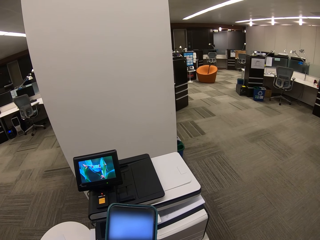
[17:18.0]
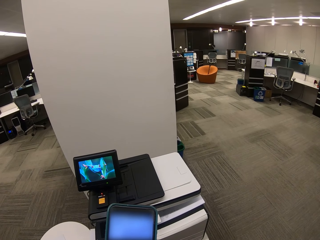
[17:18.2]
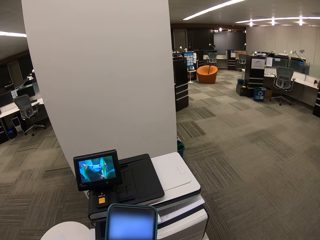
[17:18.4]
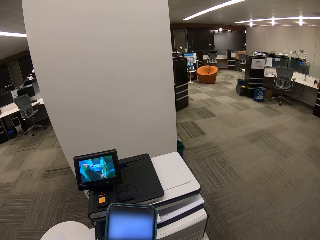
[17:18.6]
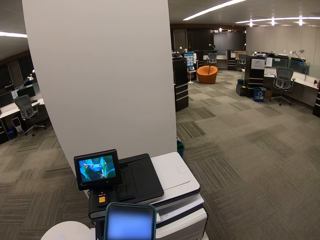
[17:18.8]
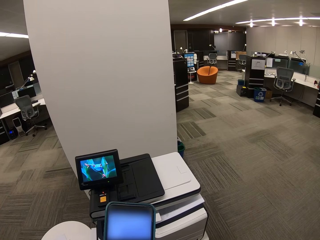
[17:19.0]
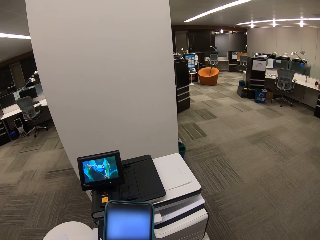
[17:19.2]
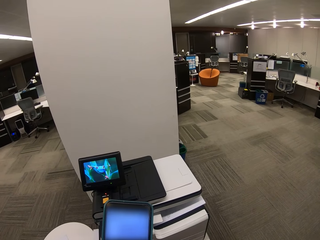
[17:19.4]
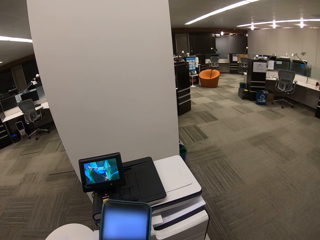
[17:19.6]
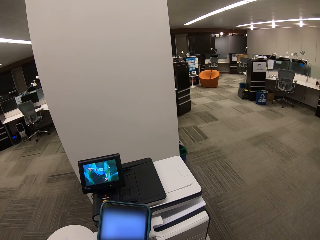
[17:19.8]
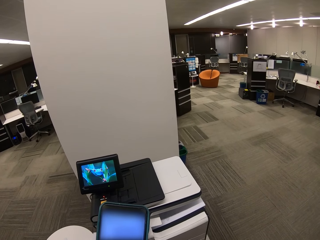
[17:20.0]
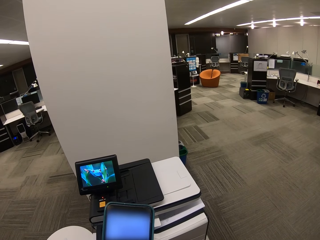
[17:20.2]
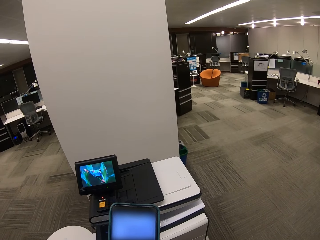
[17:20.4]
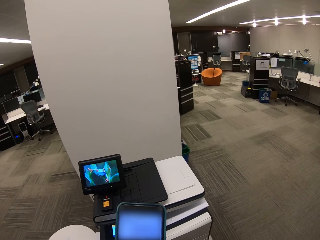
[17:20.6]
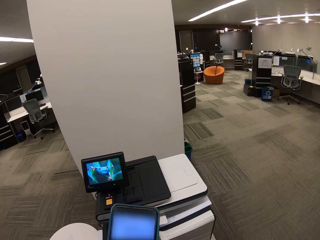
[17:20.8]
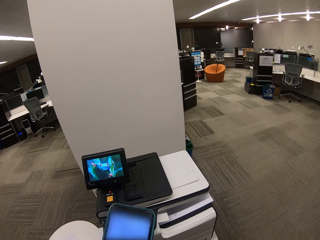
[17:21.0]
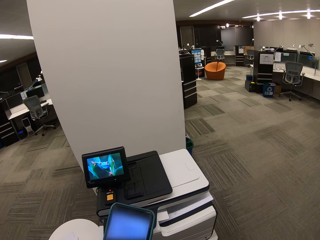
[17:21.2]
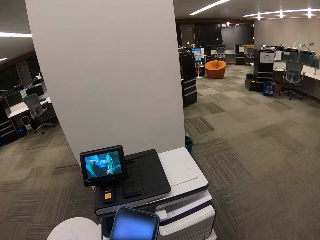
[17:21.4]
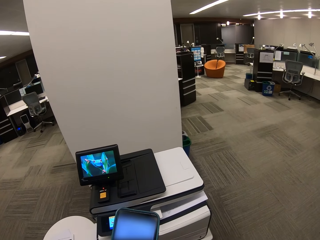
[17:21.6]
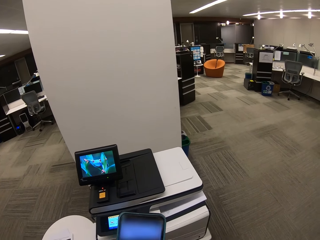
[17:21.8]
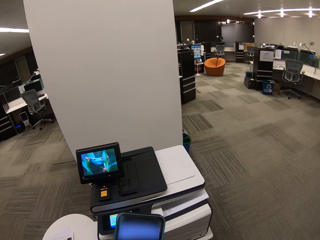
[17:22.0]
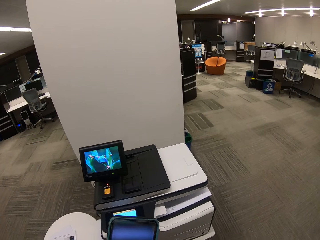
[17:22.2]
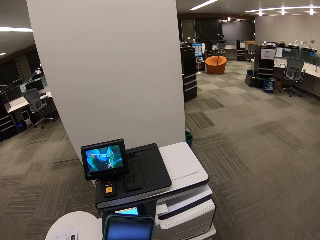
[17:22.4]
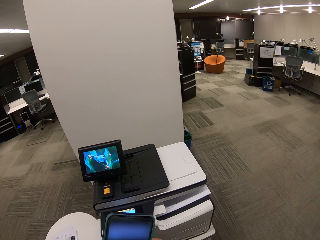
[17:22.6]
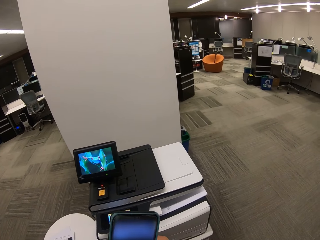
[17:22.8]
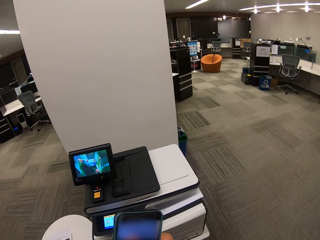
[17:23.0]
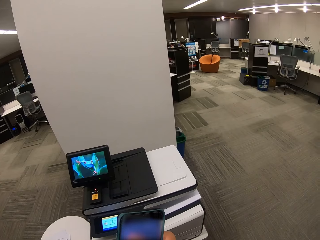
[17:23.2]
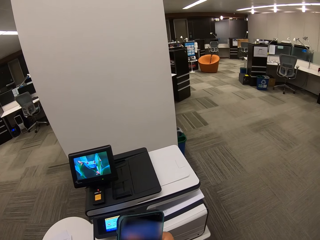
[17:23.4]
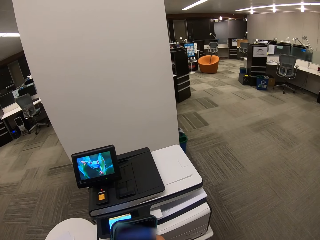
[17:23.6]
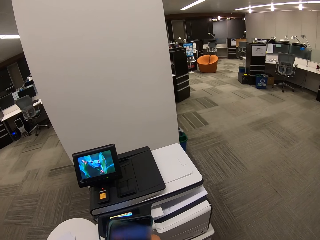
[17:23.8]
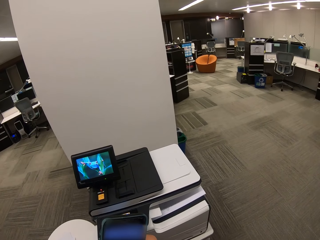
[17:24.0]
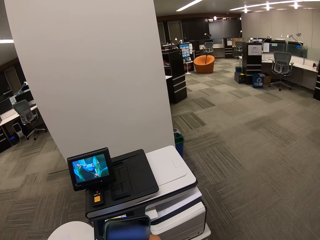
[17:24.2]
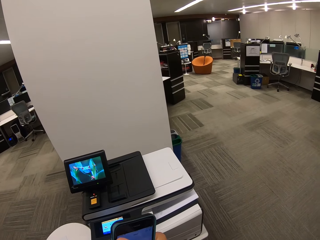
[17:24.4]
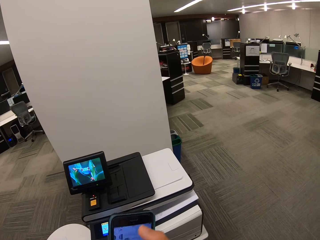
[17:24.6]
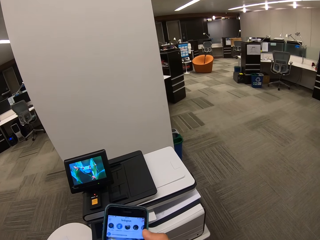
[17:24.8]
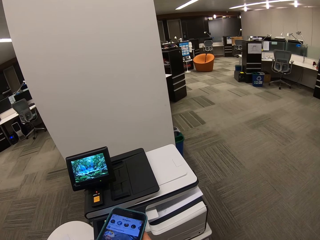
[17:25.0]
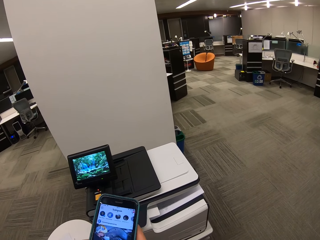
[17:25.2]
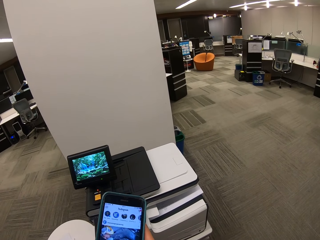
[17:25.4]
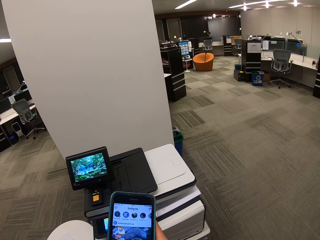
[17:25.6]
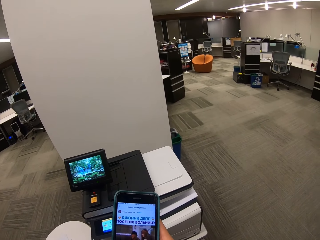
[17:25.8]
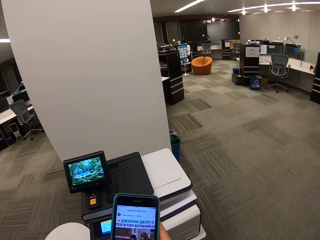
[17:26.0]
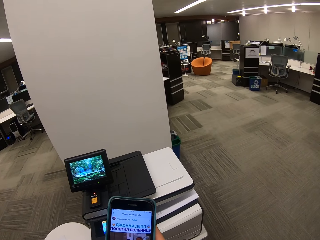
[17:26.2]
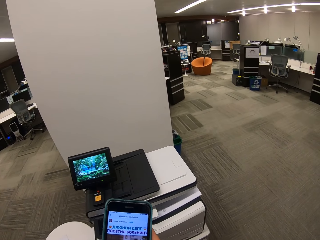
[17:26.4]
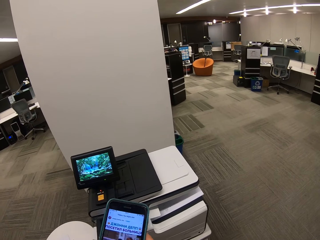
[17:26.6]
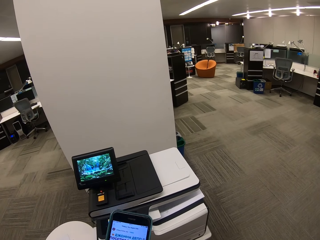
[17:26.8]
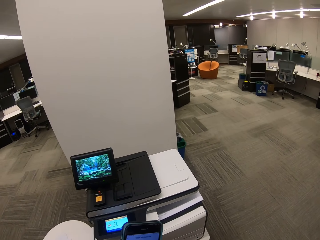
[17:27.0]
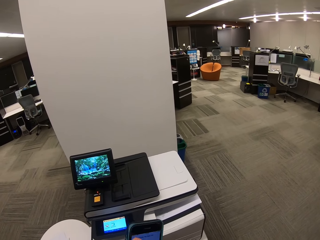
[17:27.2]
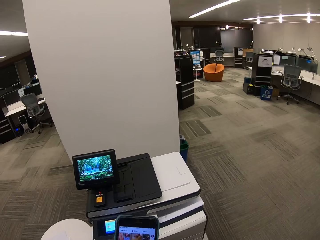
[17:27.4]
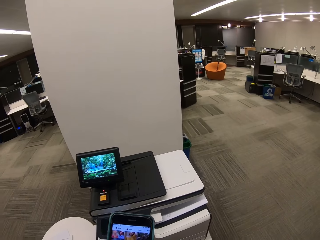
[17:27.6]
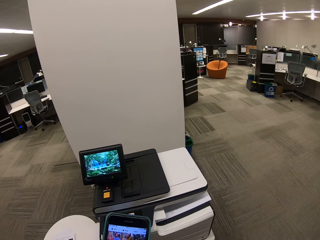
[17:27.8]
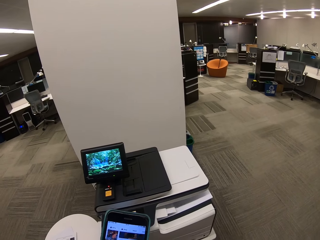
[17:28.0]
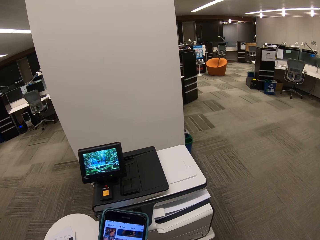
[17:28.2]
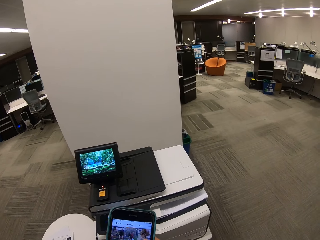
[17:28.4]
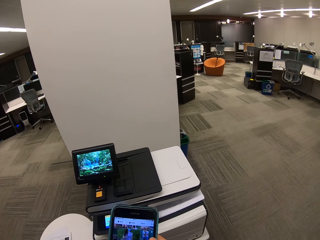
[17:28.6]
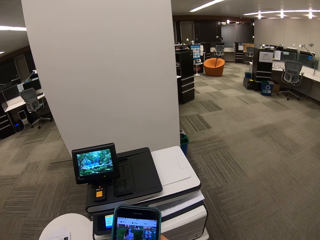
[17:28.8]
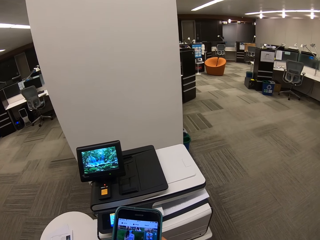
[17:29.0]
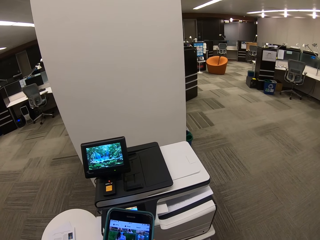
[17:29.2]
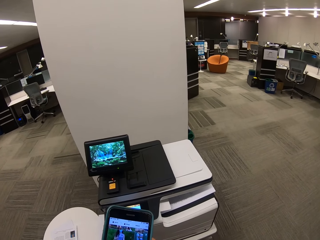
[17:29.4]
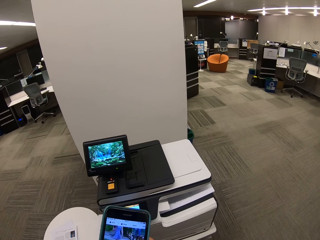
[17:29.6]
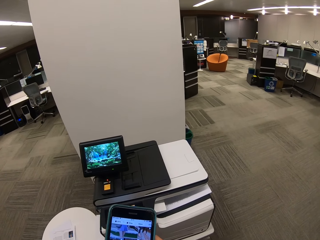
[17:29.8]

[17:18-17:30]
The camera wearer dials the phone. They dial the phone repeatedly.

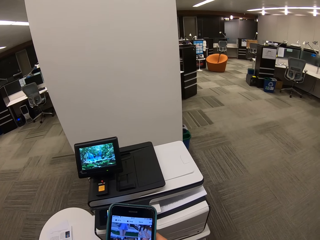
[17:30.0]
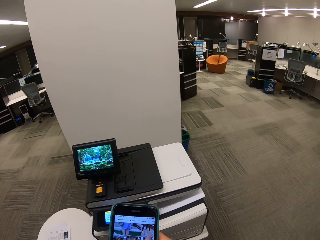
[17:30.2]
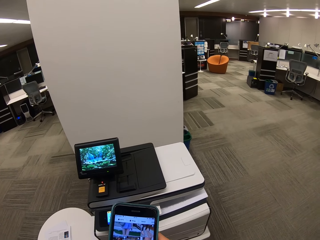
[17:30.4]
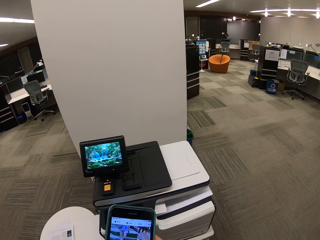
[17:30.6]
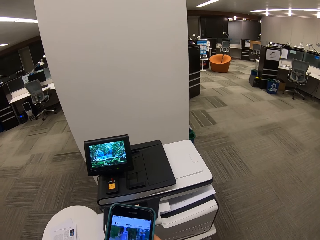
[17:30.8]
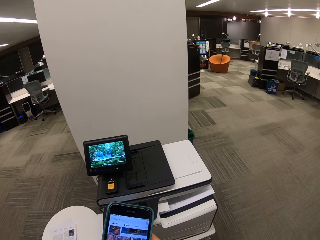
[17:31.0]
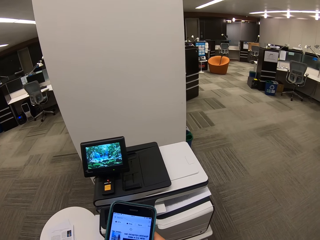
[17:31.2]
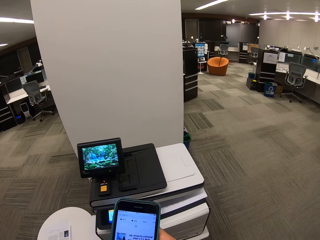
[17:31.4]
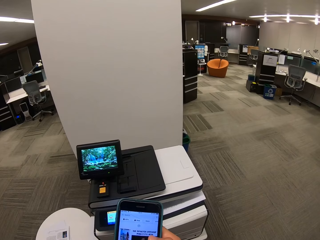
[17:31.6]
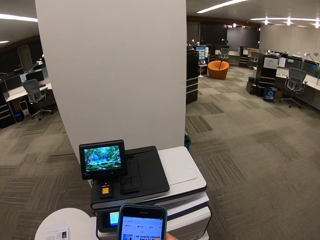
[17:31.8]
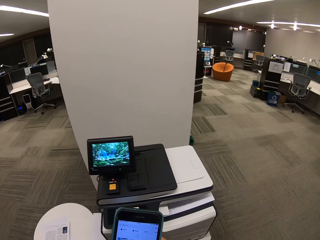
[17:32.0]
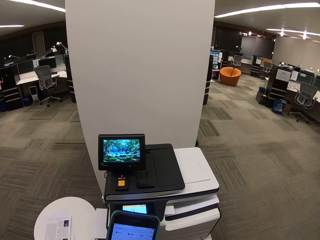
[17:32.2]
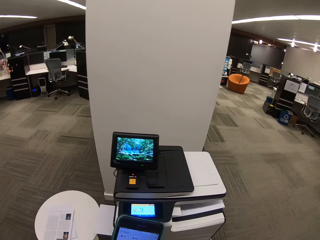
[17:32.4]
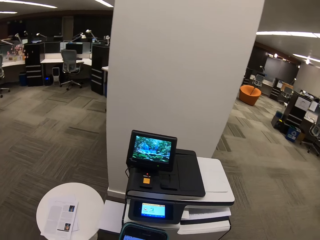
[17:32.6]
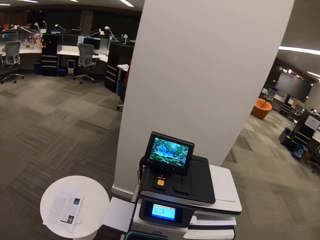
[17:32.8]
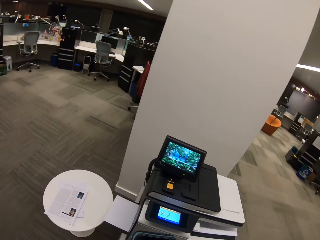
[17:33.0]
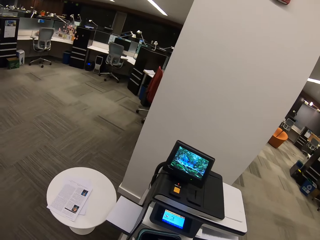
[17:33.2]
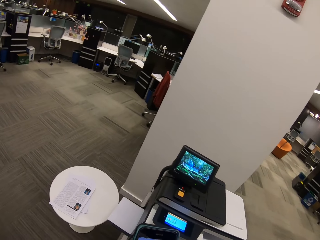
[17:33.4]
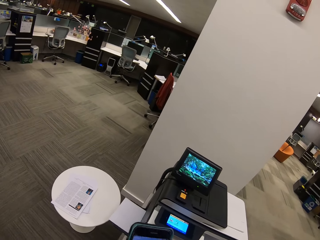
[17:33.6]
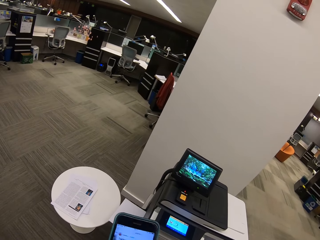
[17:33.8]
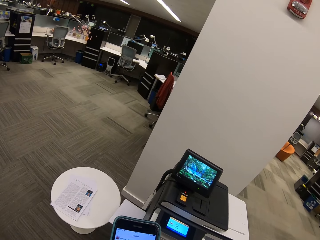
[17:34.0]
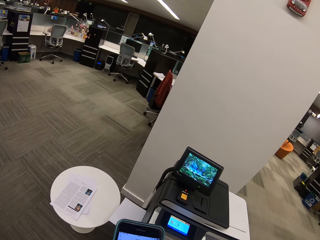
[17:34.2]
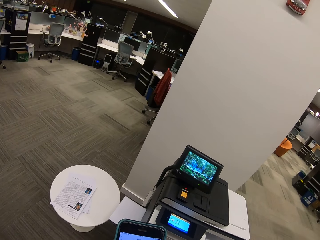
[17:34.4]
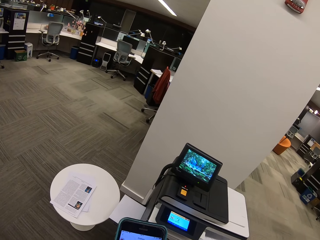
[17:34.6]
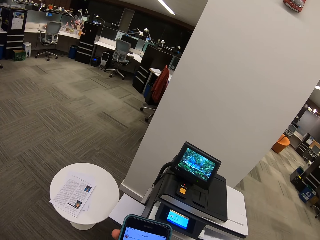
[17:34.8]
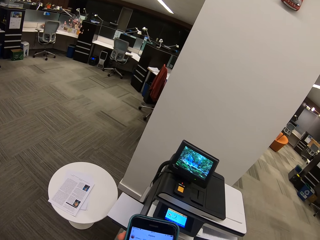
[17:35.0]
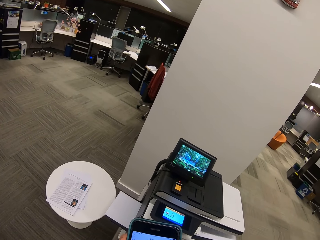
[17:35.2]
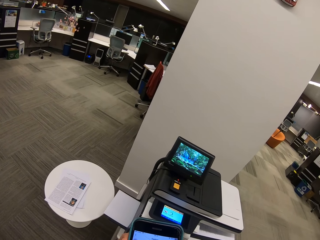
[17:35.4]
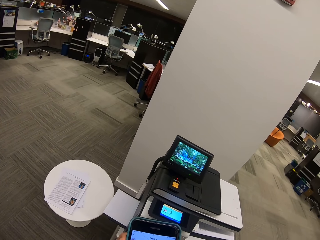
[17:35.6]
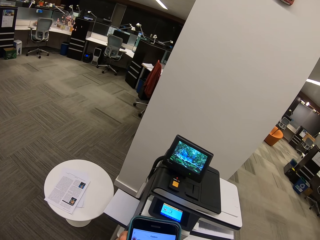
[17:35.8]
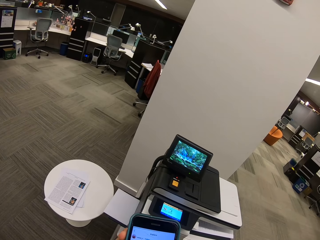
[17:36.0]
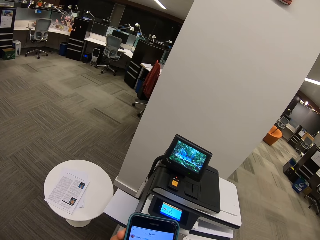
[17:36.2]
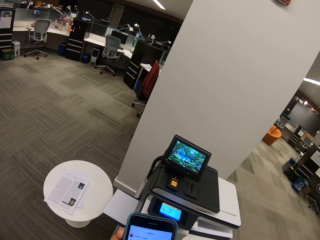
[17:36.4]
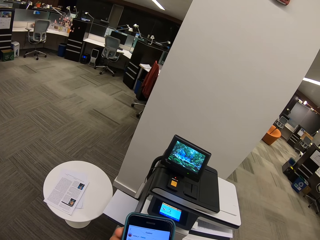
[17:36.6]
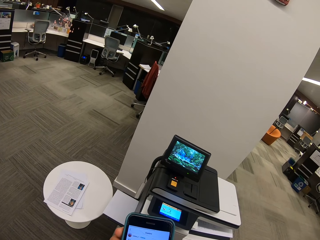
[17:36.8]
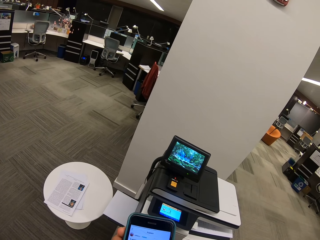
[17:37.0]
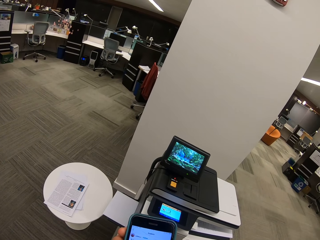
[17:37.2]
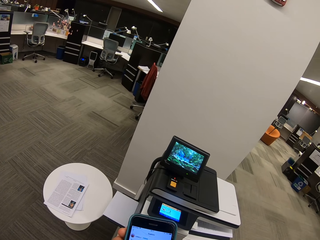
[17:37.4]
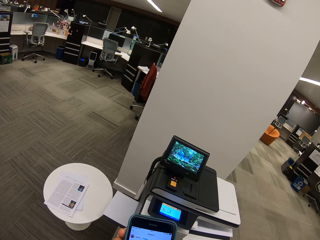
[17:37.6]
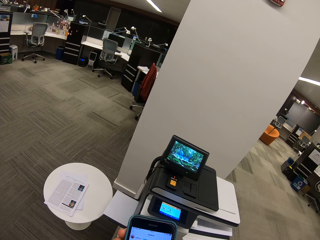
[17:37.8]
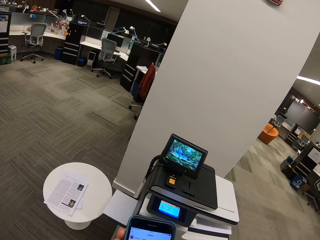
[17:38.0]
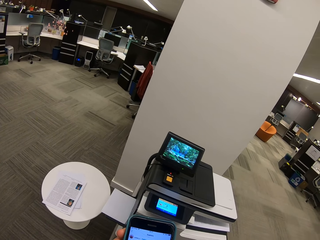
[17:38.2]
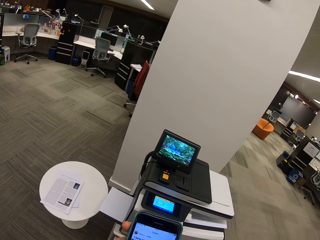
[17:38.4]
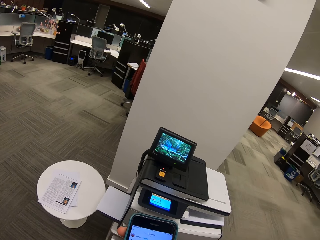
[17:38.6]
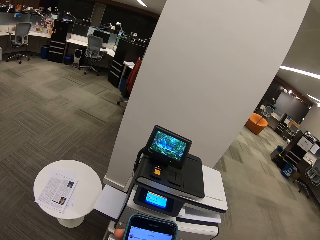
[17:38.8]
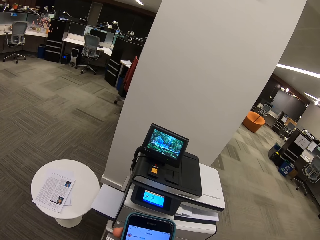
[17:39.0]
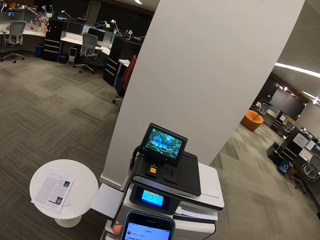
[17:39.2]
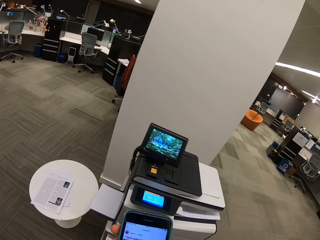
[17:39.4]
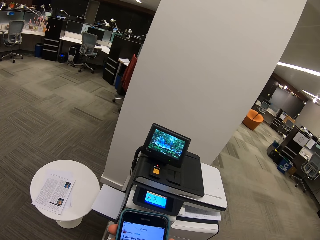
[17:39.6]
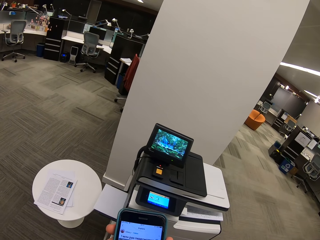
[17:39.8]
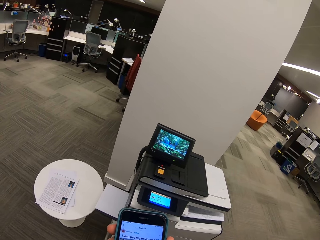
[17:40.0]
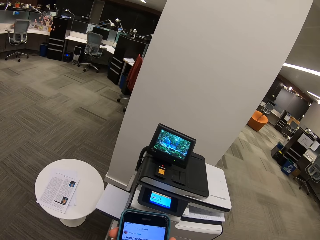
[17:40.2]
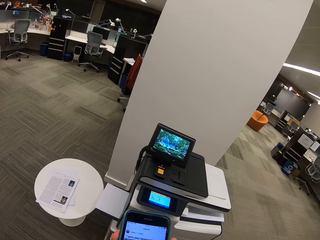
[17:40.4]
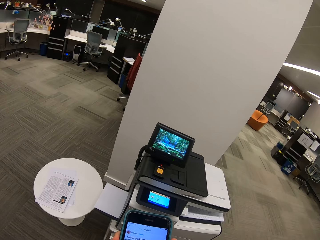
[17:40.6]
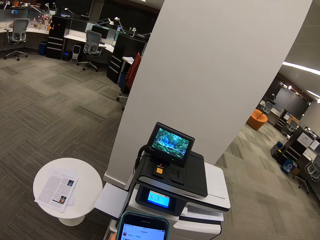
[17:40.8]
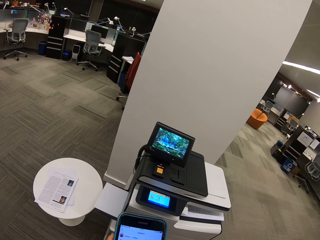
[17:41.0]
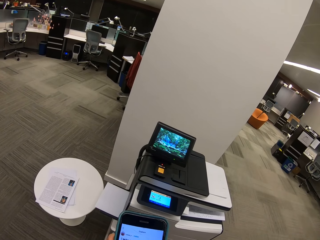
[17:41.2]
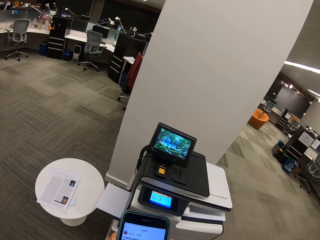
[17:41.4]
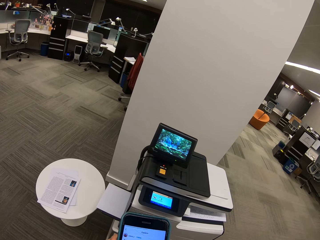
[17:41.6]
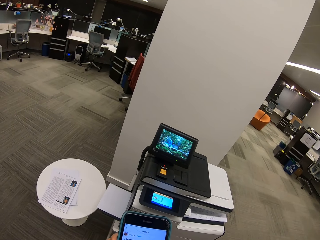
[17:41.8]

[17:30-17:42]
The camera wearer dials the phone. They dial the phone again.
